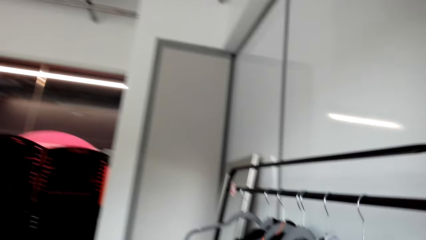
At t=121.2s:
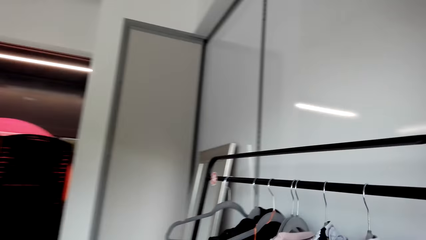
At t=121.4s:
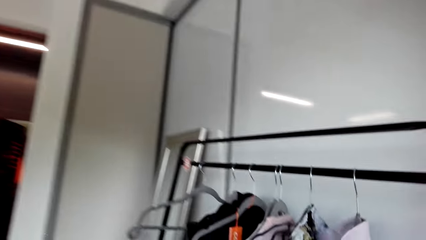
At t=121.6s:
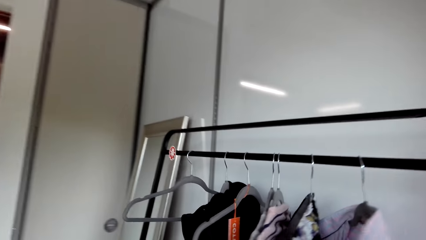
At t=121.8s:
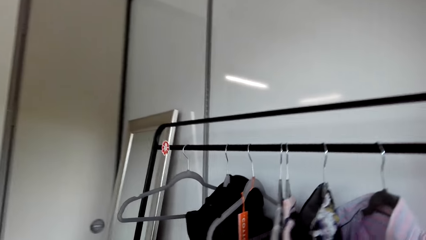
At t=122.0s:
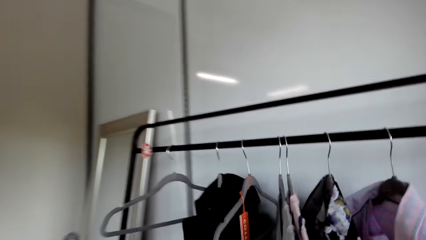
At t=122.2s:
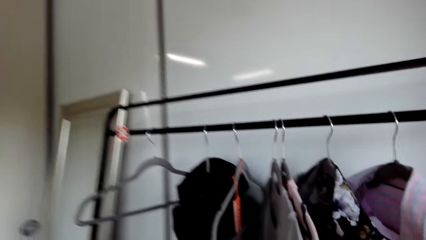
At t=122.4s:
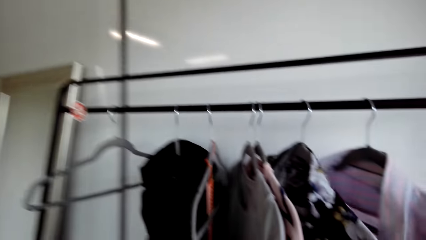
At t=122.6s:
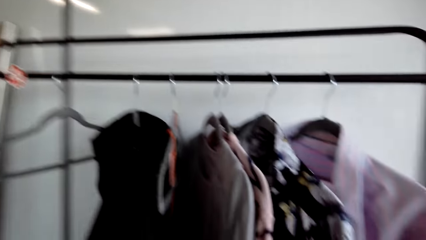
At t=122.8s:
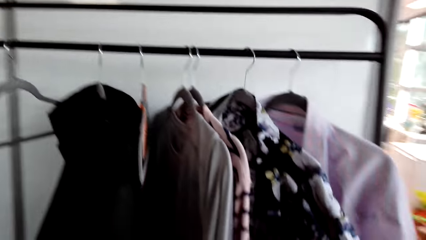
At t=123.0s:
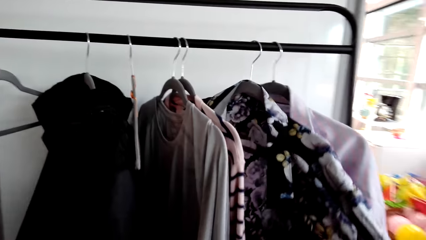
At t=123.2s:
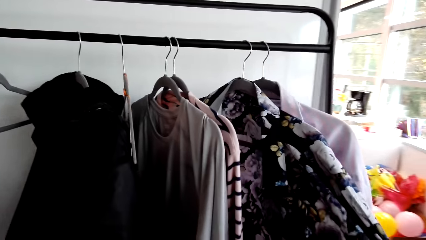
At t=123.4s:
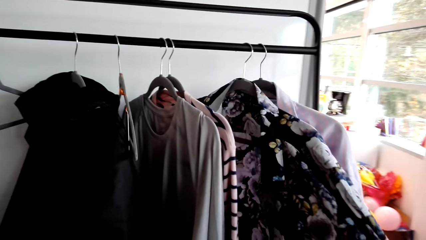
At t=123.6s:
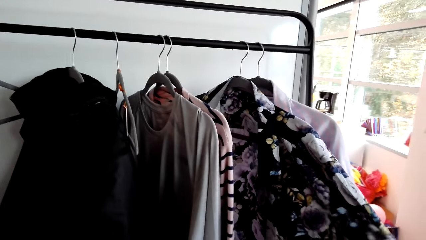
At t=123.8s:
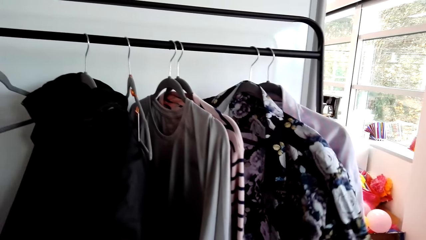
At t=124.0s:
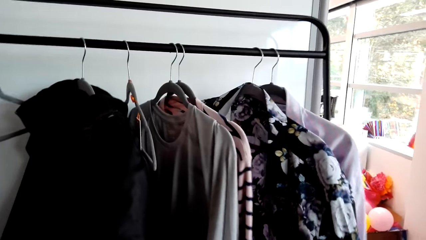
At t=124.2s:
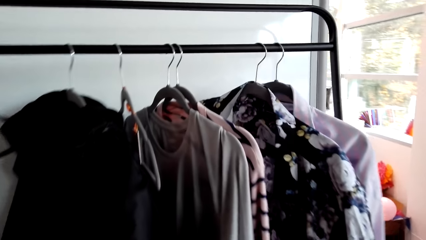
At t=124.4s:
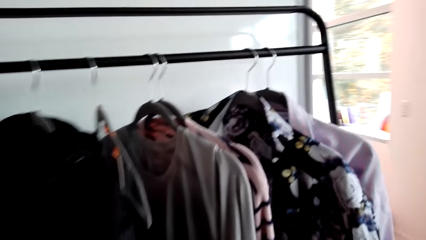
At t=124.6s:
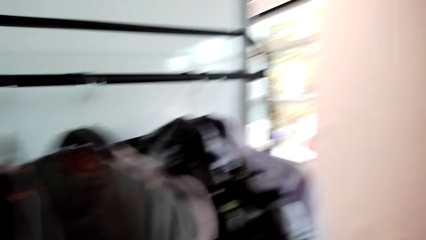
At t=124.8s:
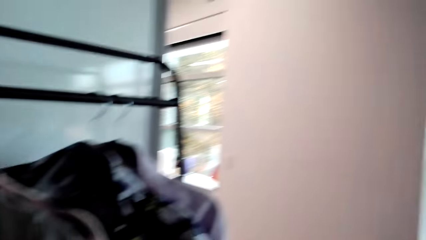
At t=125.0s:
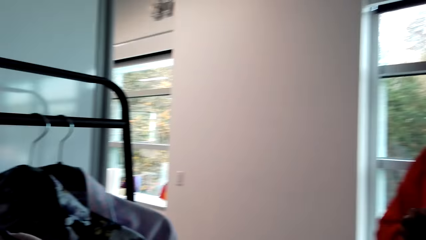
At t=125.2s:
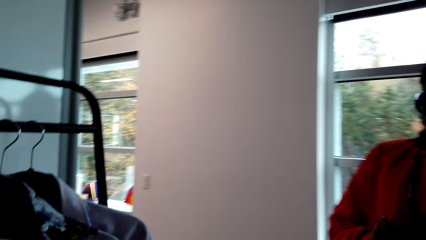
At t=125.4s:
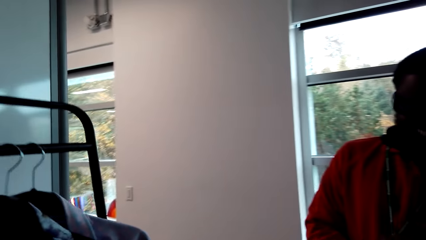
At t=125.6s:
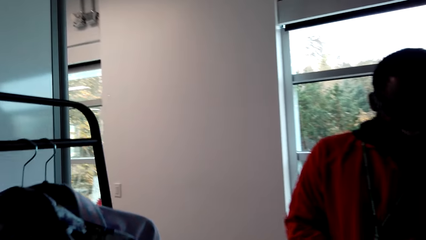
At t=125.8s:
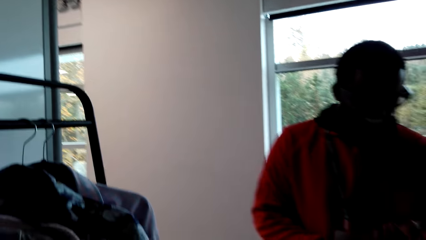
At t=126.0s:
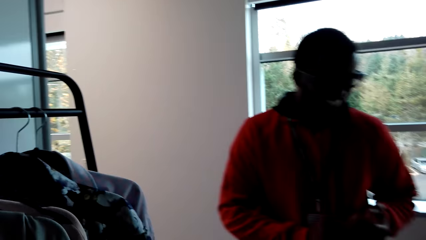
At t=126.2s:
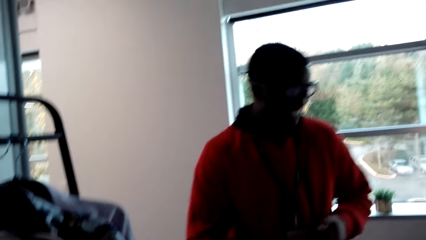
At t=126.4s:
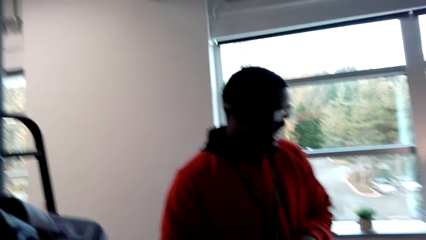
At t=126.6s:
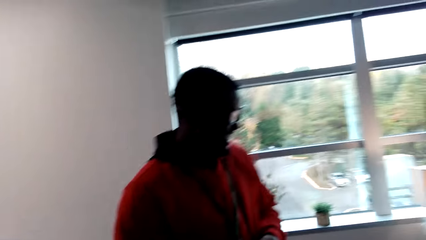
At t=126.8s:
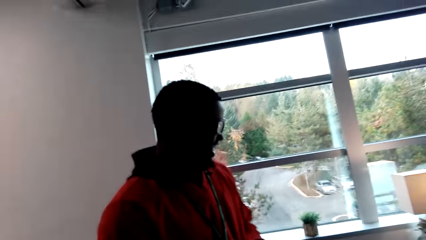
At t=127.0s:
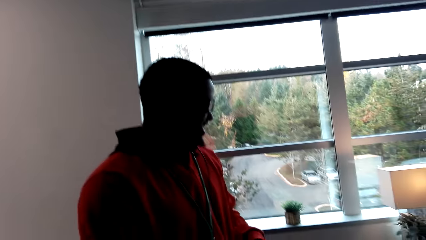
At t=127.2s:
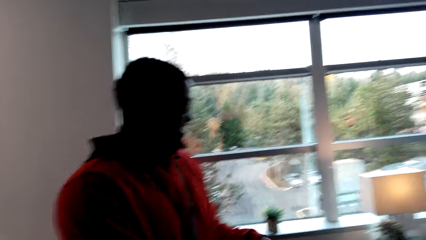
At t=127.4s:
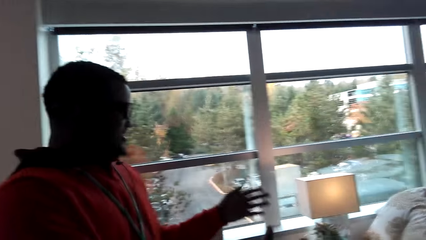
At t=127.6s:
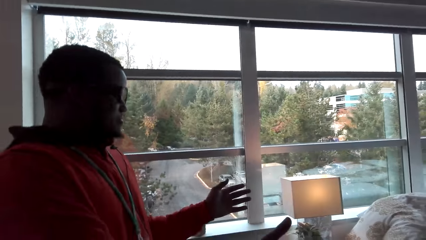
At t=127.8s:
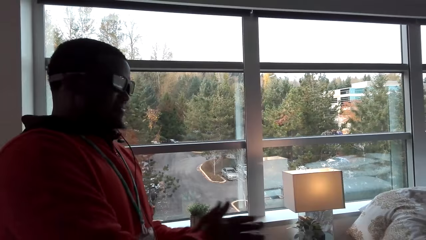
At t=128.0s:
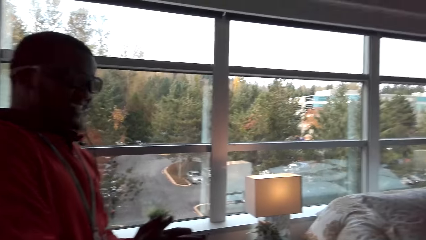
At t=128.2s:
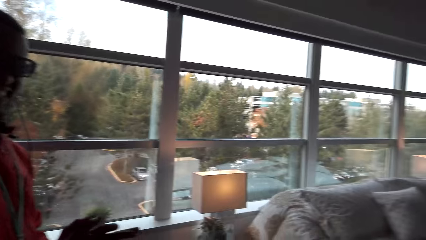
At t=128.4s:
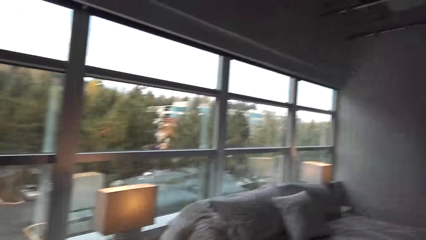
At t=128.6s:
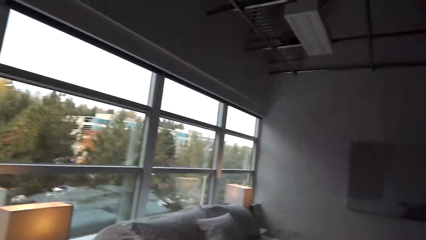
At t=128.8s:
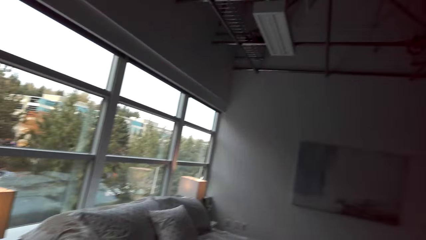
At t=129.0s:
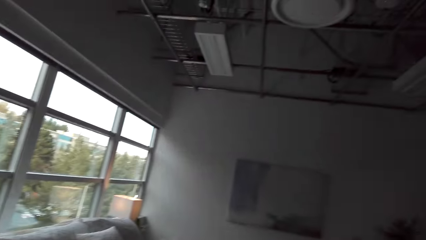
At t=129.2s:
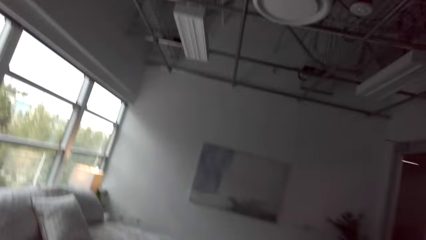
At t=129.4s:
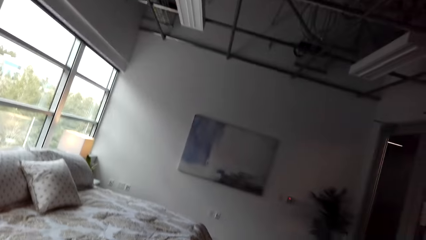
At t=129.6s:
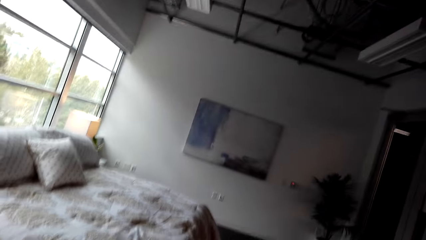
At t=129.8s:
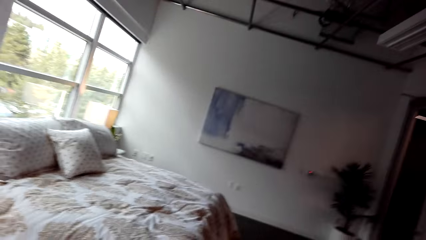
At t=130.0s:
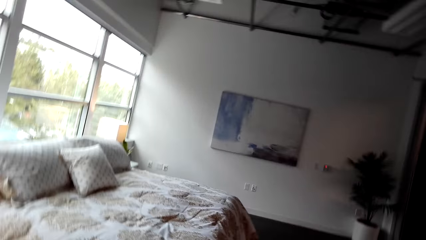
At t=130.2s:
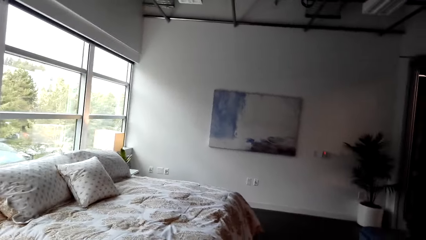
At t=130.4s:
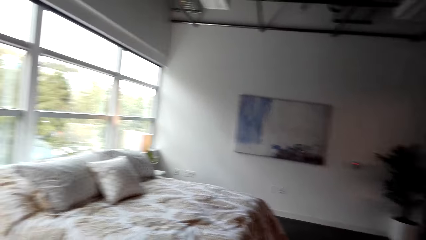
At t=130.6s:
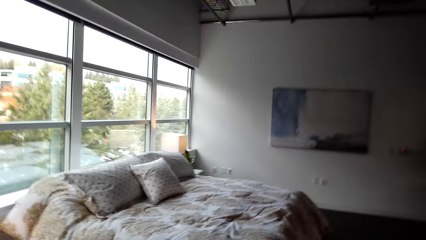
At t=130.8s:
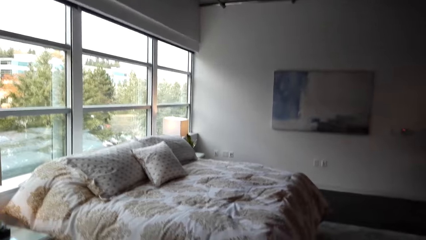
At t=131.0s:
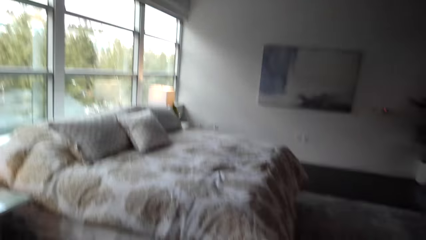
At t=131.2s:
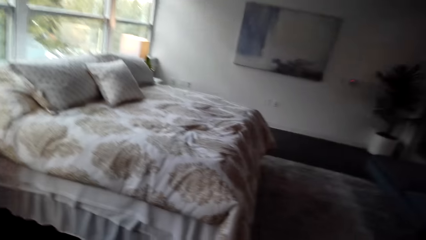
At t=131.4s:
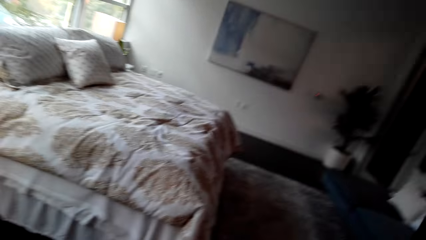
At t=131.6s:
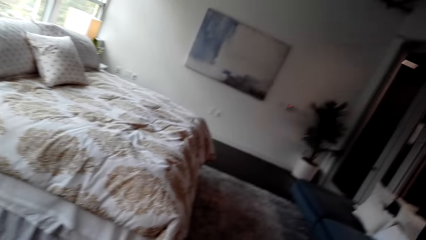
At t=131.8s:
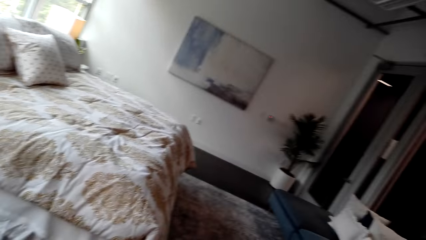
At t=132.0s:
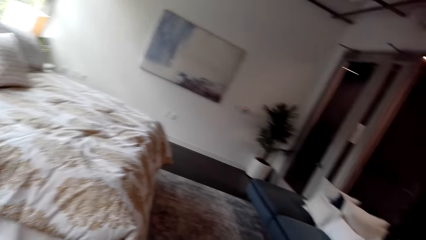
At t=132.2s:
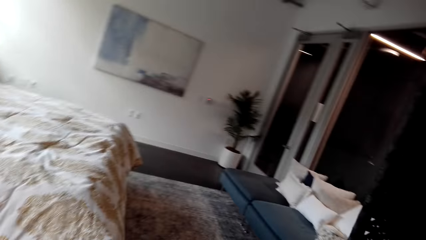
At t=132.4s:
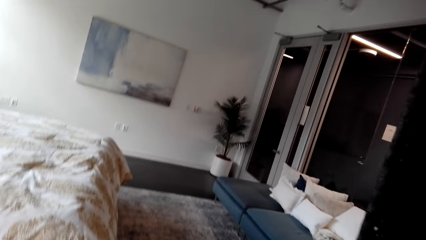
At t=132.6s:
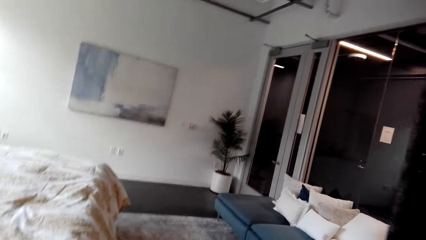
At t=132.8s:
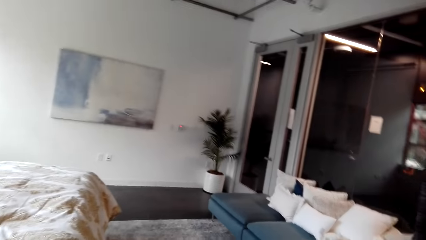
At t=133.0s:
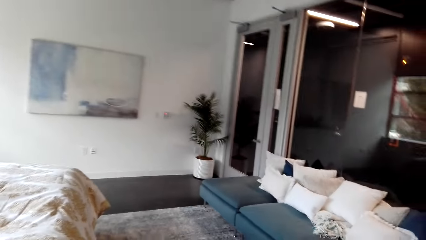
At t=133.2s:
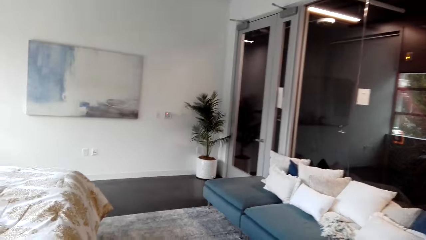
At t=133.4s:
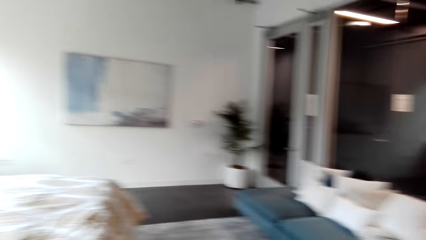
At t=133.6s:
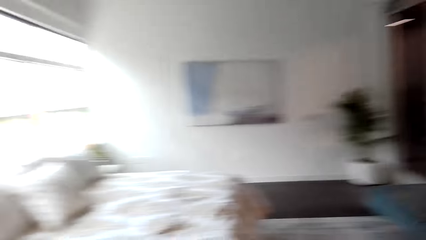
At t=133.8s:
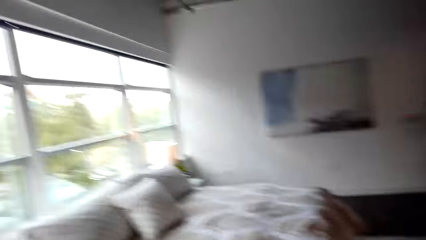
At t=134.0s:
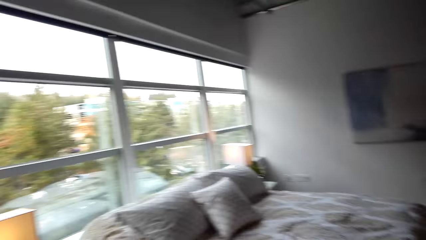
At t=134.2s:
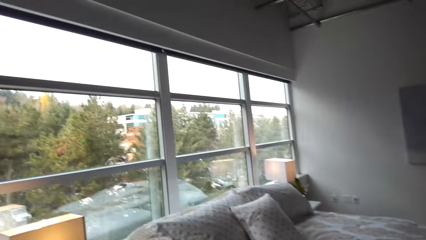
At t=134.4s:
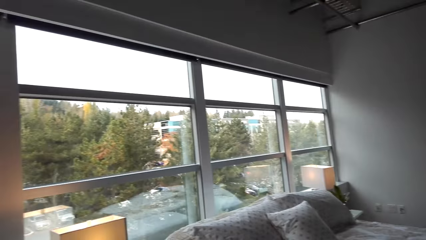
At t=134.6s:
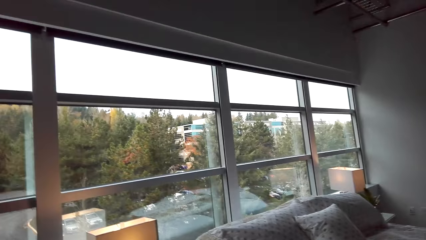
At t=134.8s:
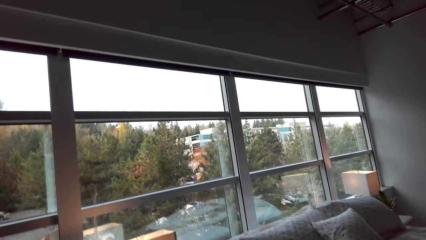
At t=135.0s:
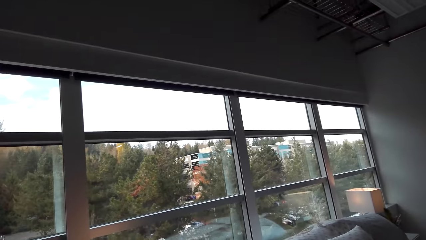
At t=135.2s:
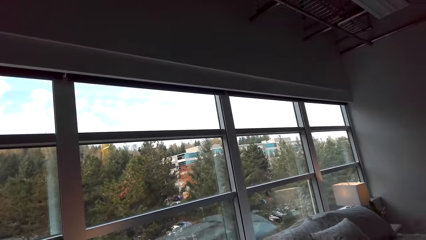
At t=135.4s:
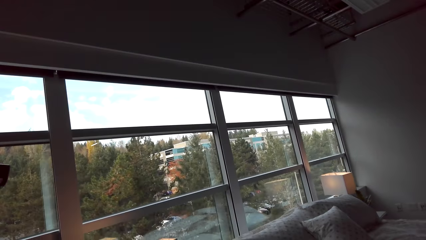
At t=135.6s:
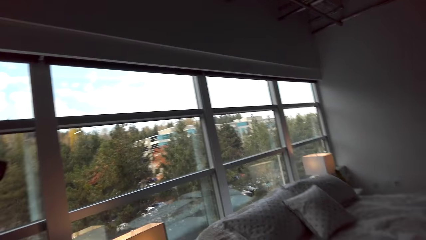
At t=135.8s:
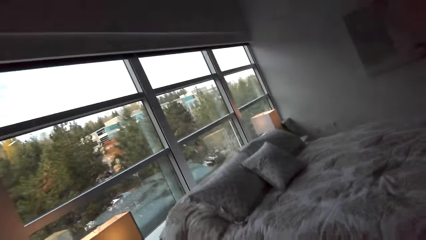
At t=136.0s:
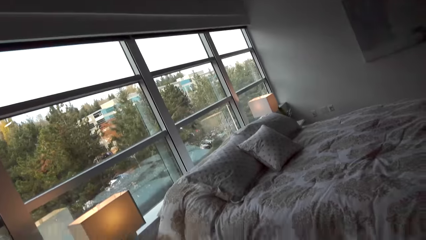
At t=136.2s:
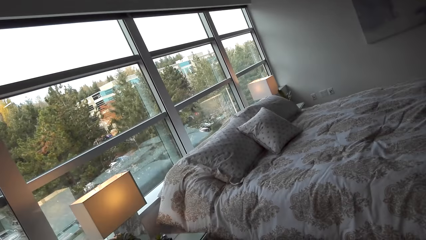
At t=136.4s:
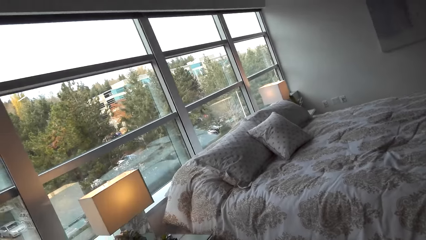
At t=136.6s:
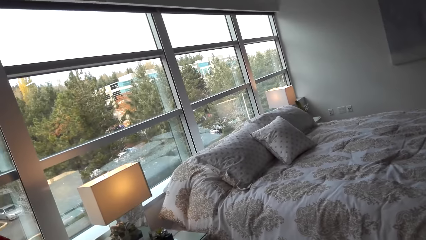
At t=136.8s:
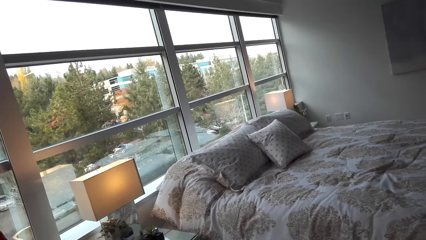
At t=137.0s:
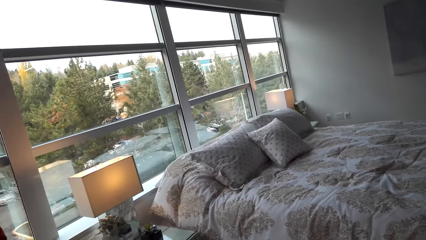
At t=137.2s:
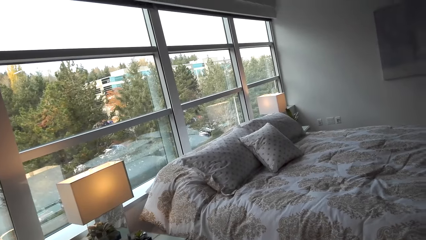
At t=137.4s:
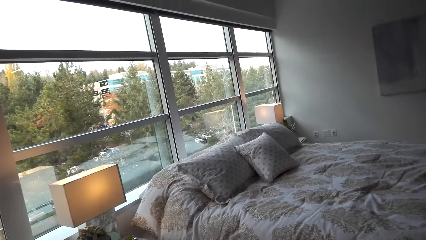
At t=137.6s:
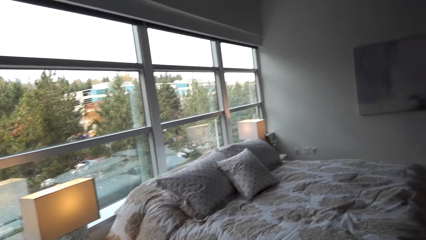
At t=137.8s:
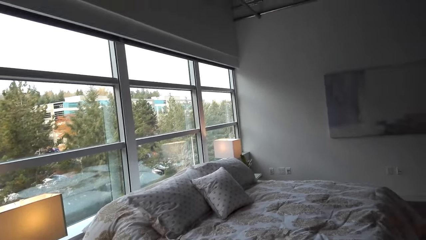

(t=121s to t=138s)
The camera wearer touches a shirt. They talk to a man. The man holds together his hands. The camera wearer looks around the bedroom. They laugh. They talk.
